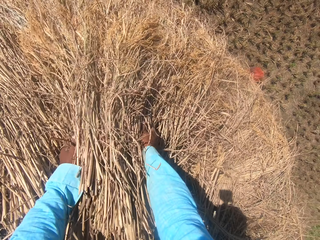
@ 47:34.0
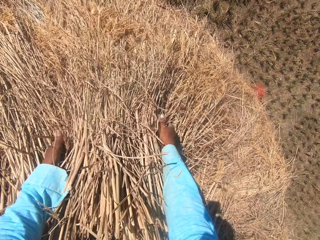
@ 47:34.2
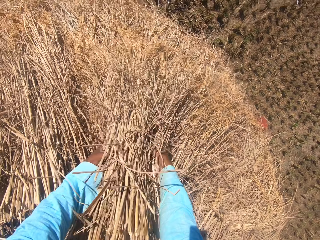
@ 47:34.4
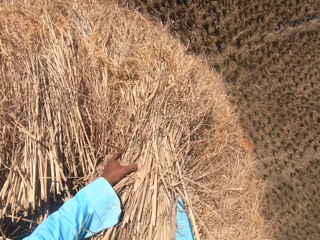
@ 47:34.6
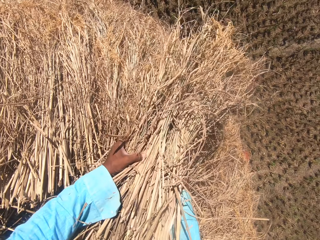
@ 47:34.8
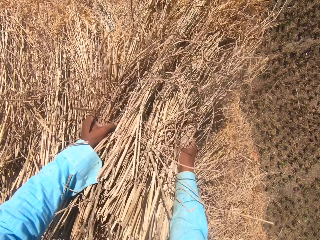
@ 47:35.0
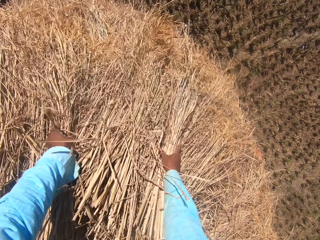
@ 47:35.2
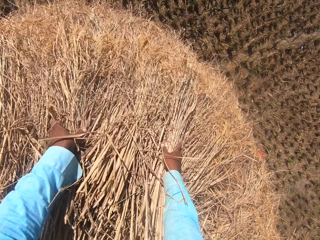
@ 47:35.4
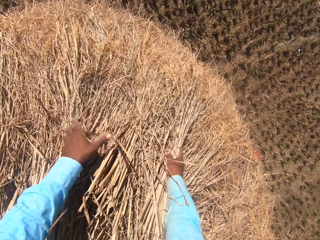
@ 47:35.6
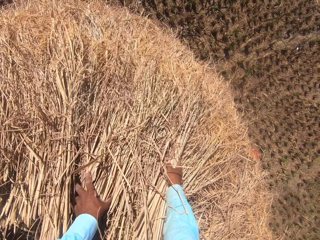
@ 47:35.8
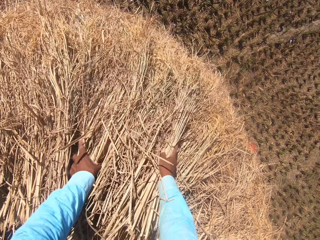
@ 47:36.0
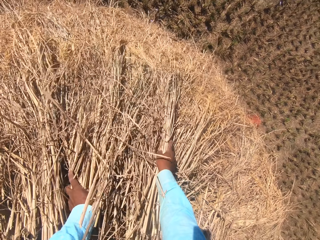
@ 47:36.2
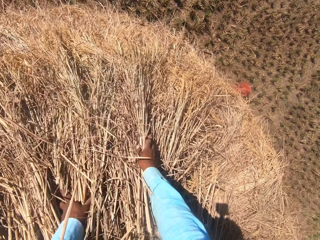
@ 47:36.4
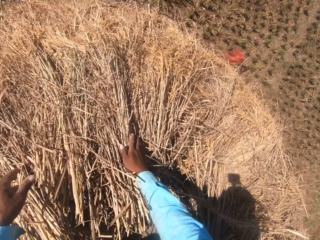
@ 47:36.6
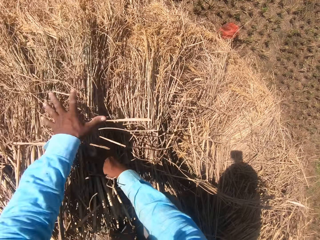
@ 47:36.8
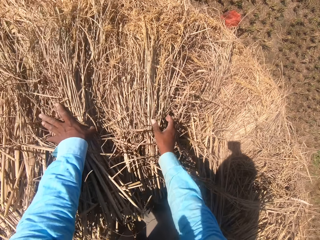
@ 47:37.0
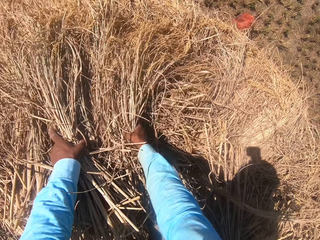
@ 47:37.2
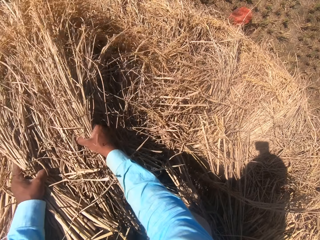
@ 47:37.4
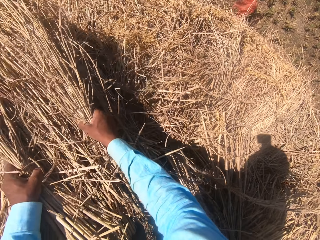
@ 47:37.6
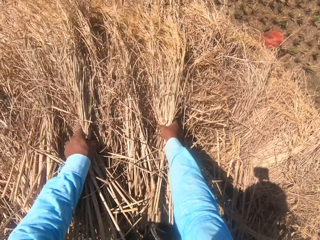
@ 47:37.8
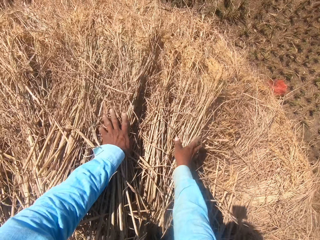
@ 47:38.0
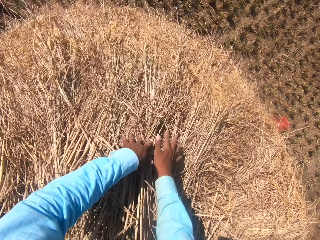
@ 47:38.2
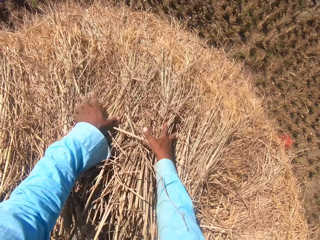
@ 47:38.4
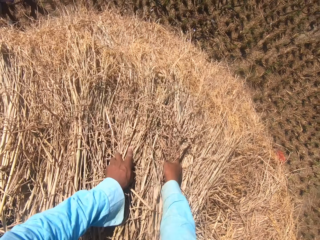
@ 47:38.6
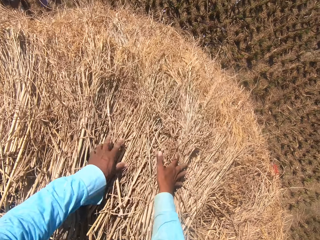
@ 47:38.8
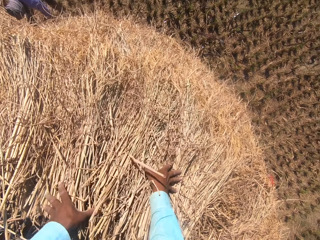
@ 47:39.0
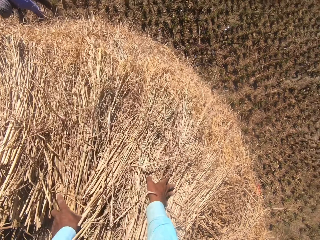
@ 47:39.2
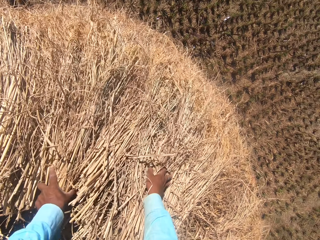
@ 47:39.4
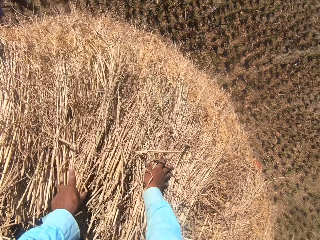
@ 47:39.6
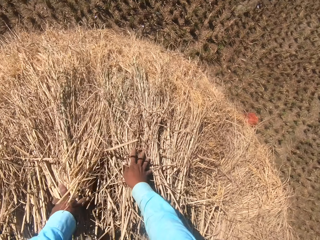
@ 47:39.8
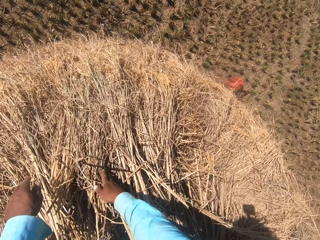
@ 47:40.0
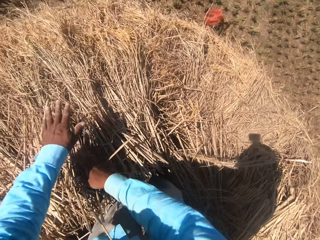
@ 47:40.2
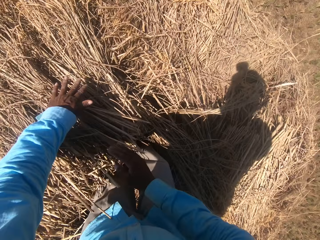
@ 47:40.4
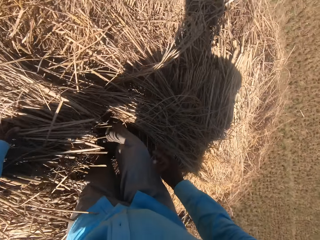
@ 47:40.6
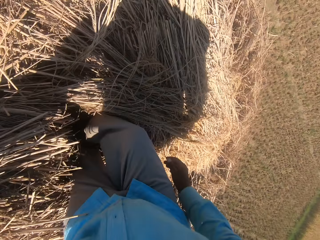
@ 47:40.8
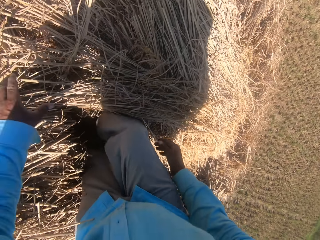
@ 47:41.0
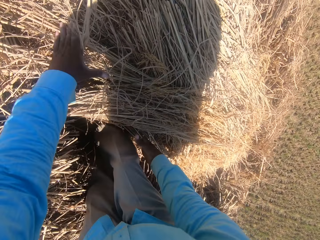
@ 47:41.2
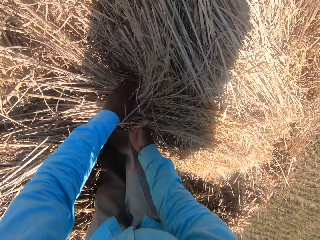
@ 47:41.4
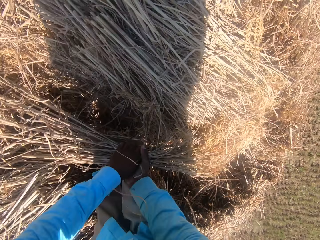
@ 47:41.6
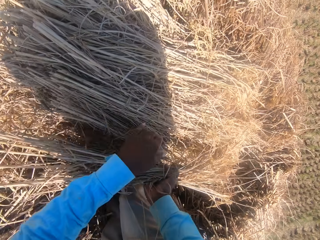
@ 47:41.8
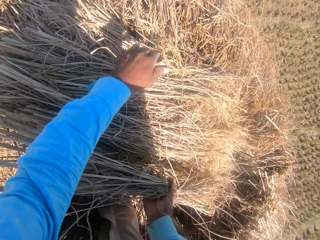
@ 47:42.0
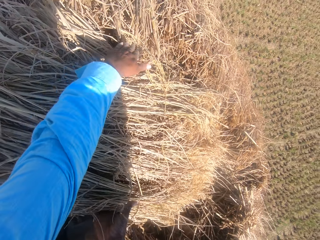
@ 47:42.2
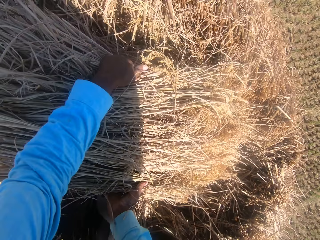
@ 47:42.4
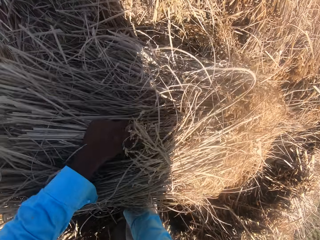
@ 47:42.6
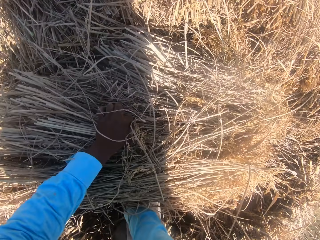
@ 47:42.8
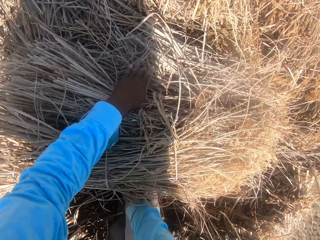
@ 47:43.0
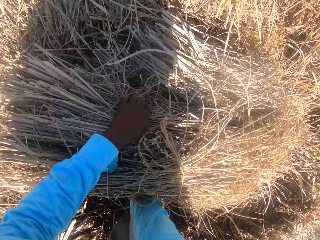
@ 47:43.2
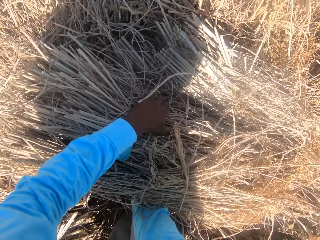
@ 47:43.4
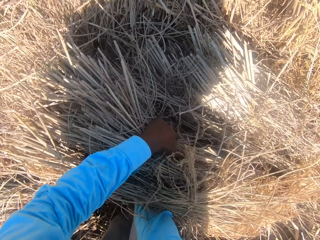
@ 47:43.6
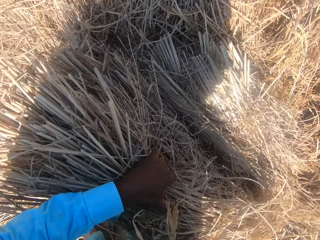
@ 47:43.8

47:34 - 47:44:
The camera wearer puts the grass straws on the tuft. He picks grass straws with both hands and spreads the grass straws with his hands. A man stands on the left side of the heap. The camera wearer turns around. He picks grass straws with both hands.

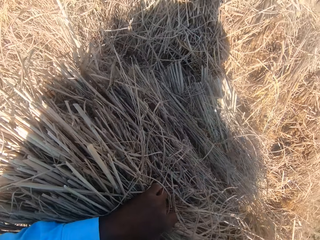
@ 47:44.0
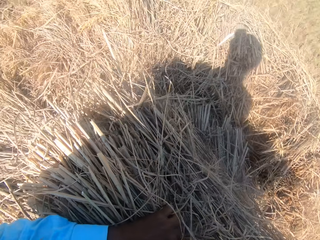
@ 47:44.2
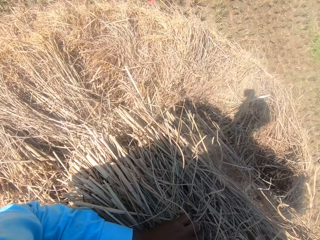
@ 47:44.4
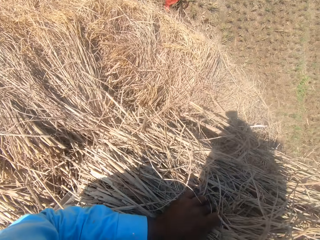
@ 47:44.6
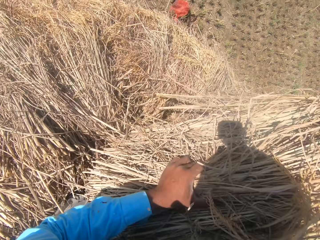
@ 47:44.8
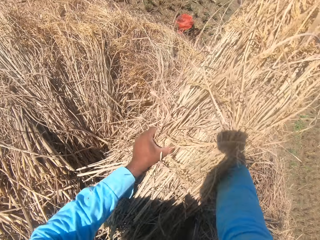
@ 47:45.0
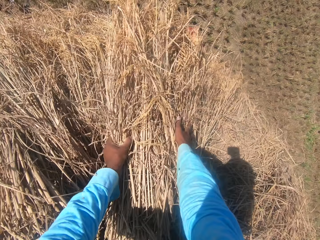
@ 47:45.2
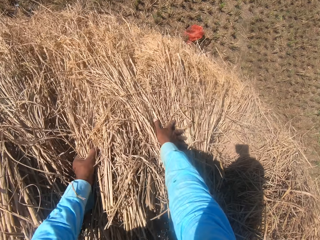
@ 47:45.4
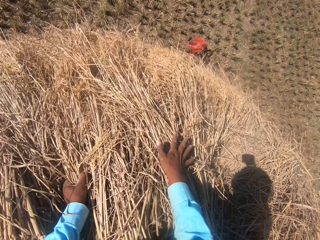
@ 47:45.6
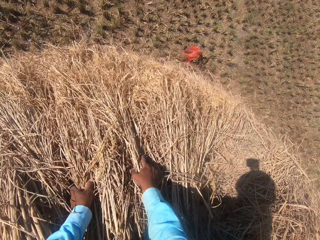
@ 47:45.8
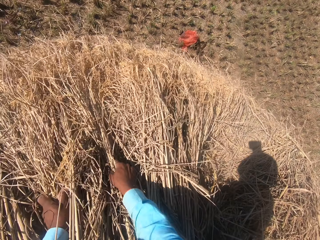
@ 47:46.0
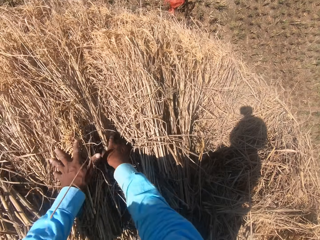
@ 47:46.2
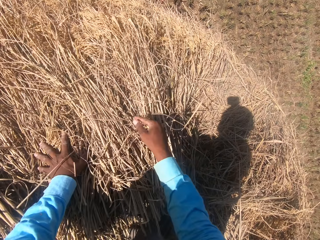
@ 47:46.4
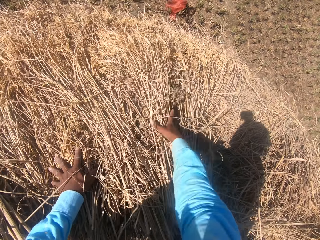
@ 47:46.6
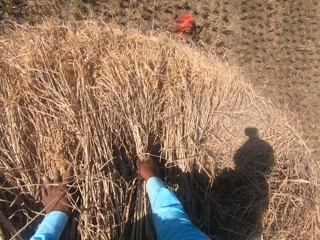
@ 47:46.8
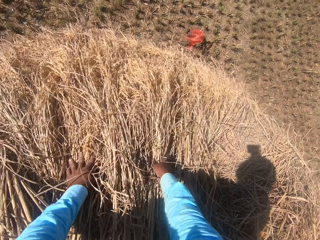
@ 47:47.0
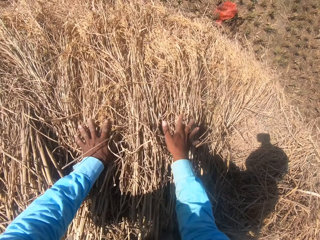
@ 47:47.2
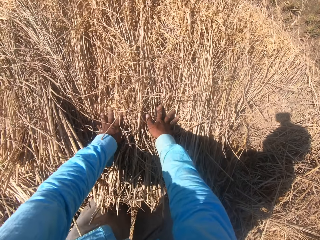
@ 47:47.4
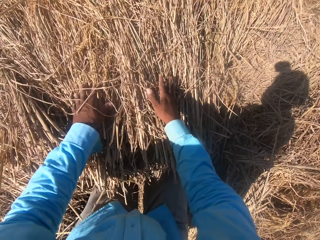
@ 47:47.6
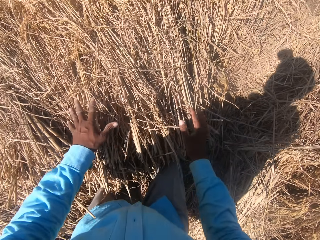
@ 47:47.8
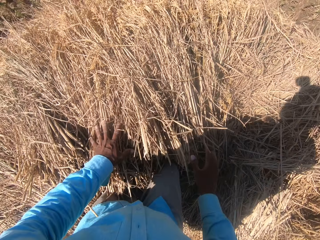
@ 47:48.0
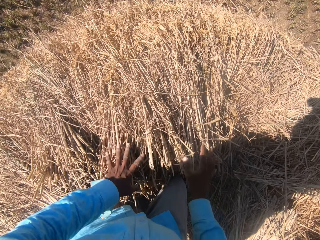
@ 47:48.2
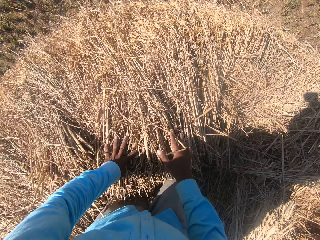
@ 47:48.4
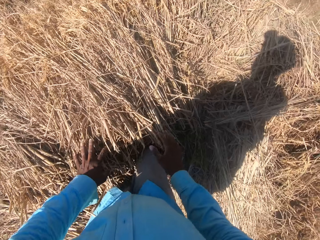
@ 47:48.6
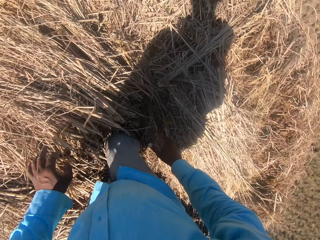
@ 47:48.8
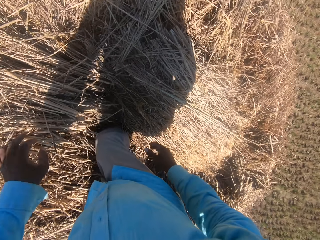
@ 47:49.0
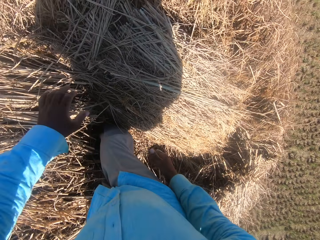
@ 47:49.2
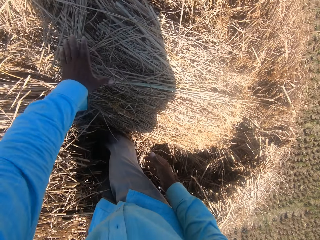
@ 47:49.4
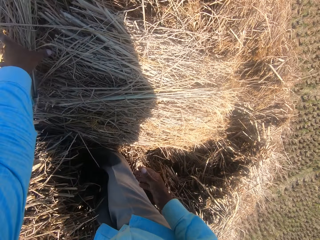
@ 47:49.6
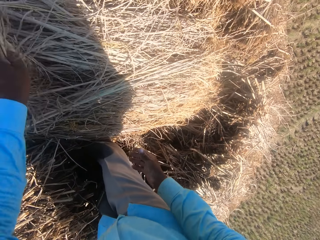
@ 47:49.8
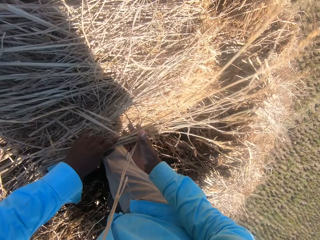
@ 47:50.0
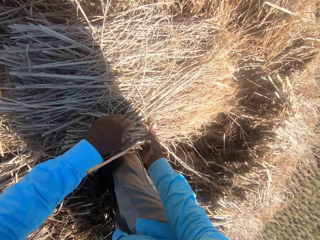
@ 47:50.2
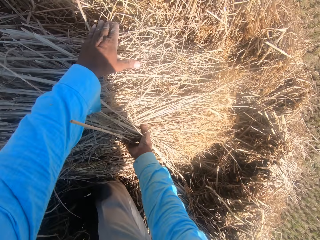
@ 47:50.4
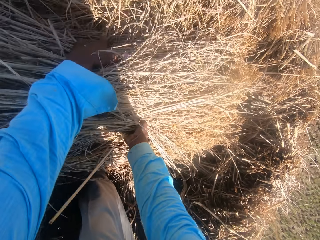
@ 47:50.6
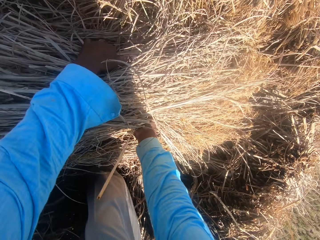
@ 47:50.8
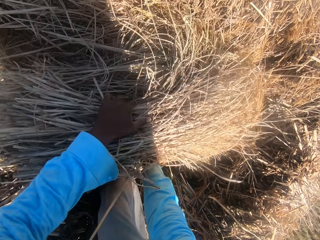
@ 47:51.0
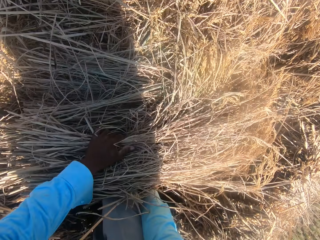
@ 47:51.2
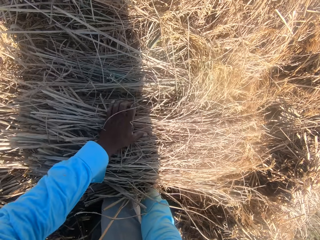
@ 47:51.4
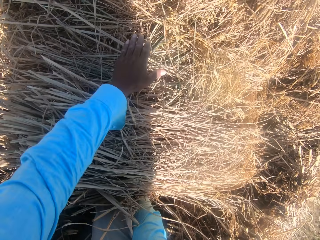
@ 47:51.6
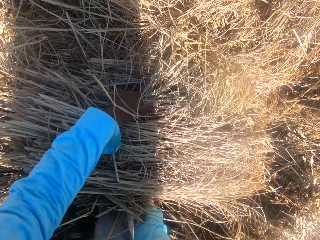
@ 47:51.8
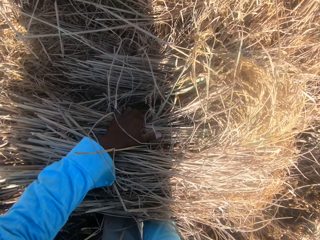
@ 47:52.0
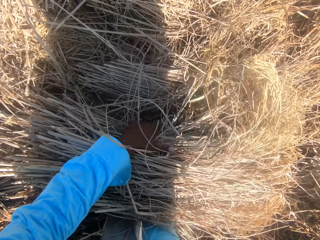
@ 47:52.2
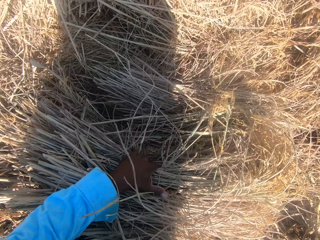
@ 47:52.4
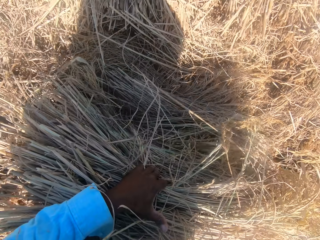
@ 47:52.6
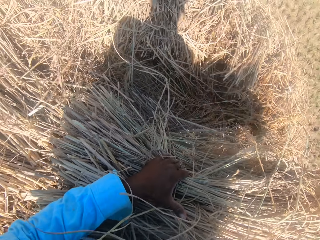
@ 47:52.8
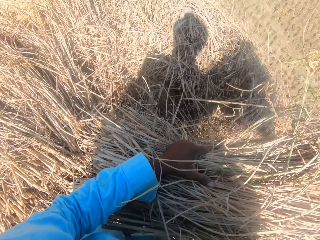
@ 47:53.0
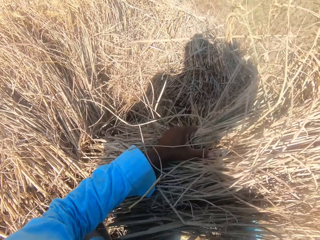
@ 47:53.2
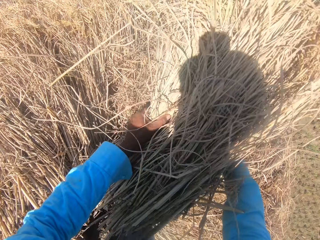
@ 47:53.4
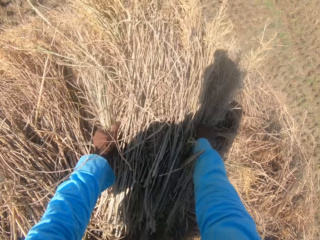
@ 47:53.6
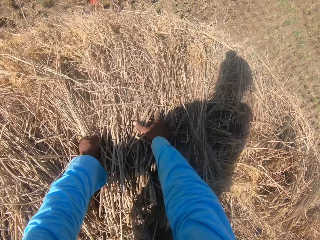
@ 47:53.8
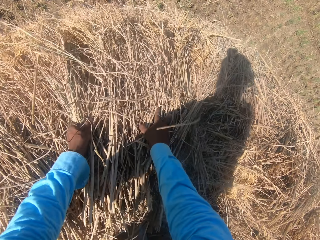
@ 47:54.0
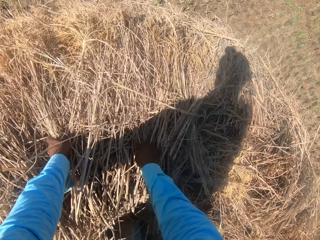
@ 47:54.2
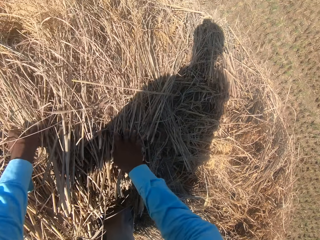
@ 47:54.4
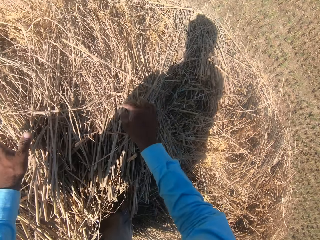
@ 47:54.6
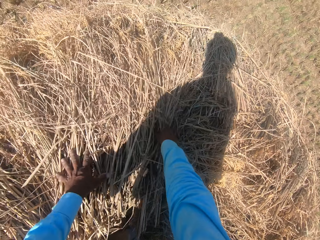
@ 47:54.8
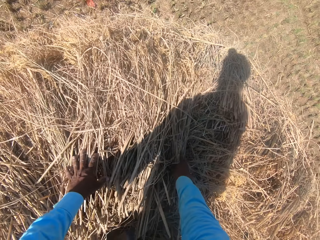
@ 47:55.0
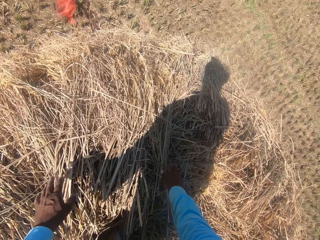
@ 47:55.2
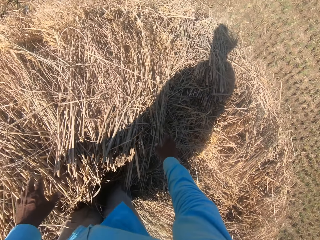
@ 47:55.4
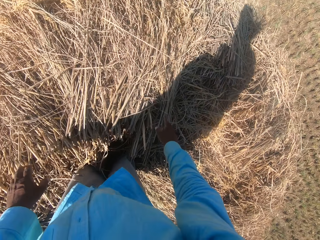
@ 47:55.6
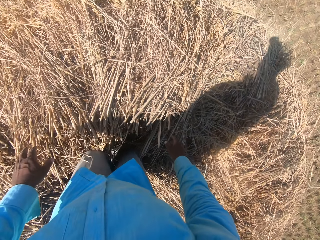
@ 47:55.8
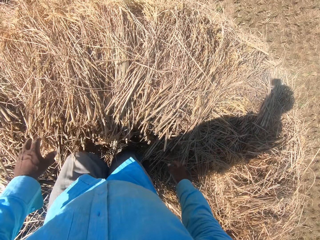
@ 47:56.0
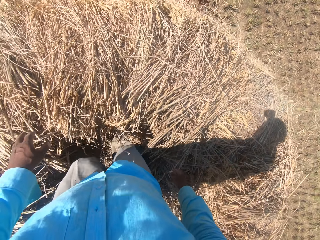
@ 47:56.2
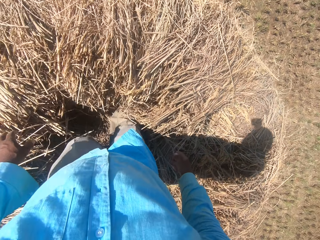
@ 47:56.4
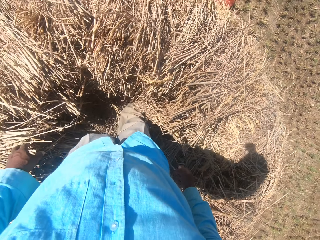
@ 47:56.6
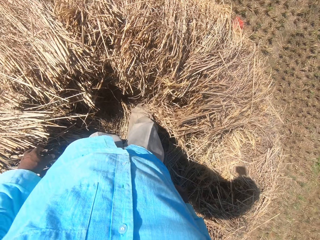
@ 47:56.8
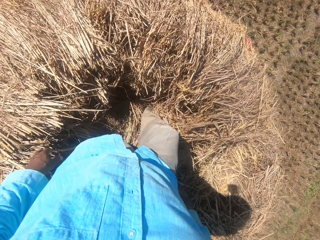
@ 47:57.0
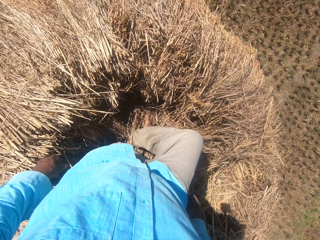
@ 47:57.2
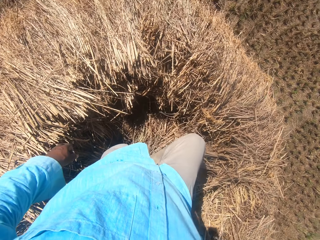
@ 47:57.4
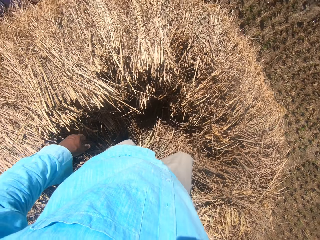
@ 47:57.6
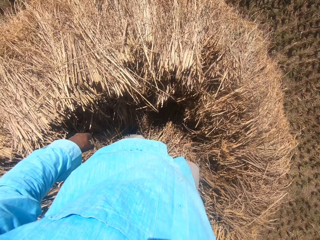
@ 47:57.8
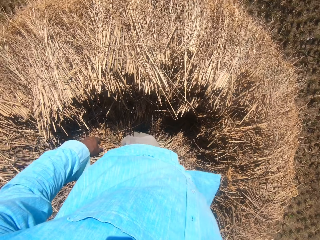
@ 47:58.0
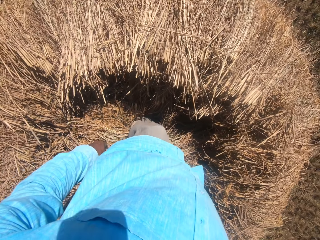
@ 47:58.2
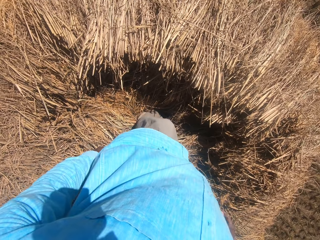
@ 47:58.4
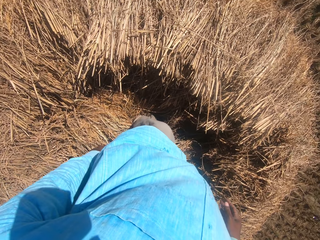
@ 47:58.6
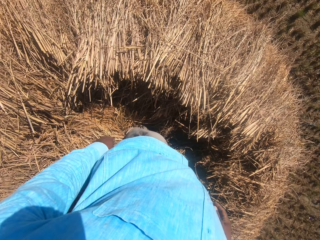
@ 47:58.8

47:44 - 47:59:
The camera wearer puts the grass straws on the tuft. He spreads the grass straws with his hands. He turns around. He picks grass straws with his hand. He picks grass straws with both hands. He puts the grass straws on the tuft. He spreads the grass straws with his hands. He looks around the heap for a while. He pulls his hand off the grass. He walks on the grass straws.
